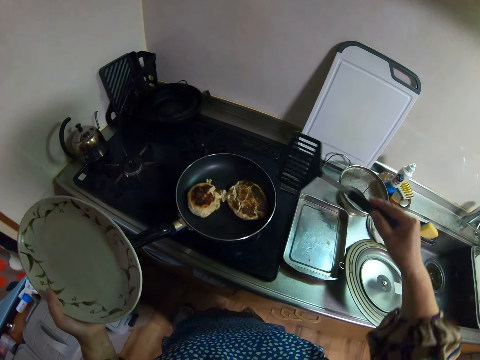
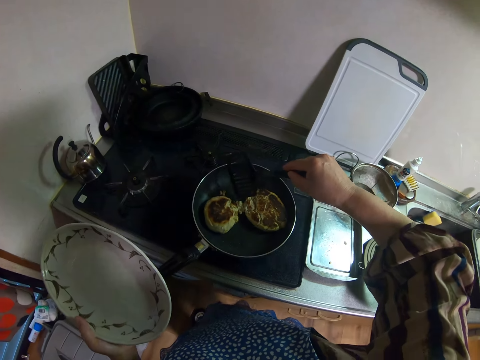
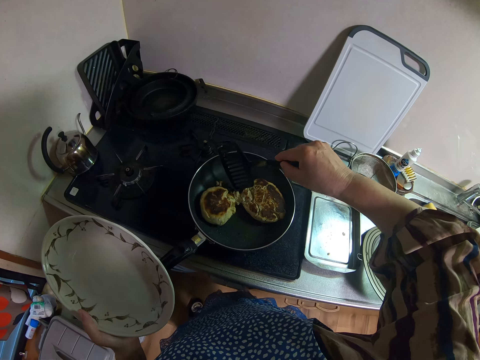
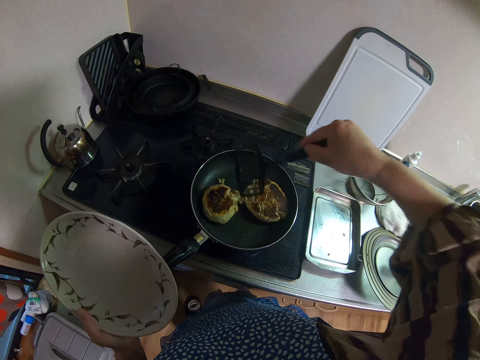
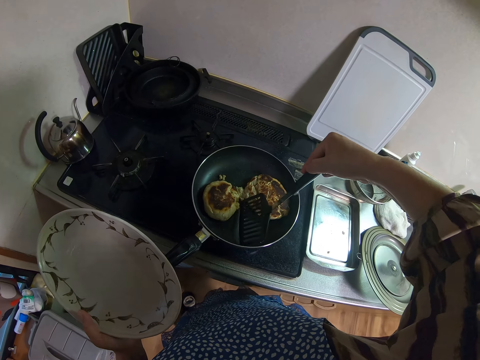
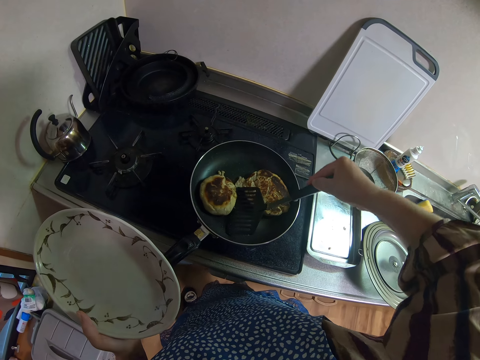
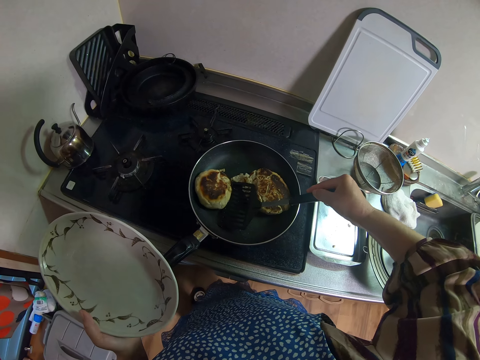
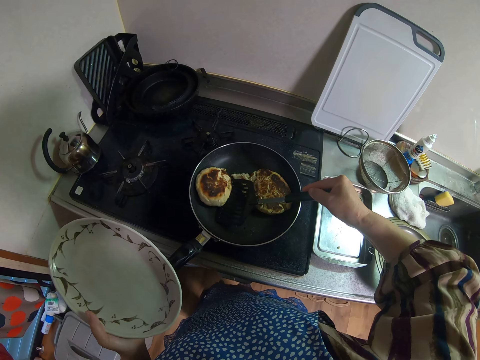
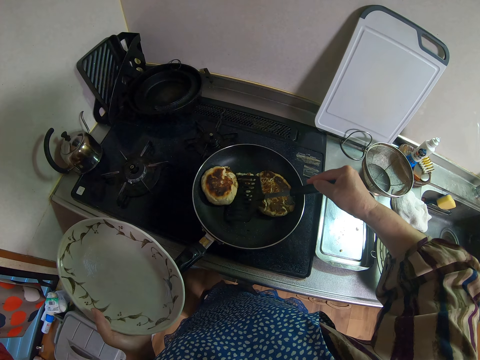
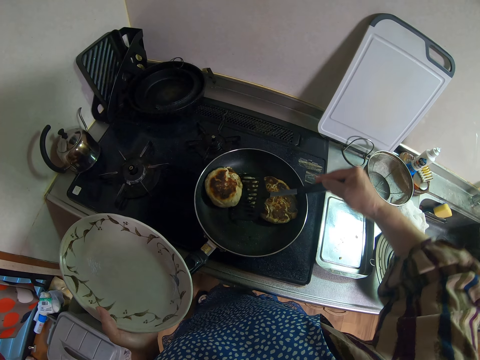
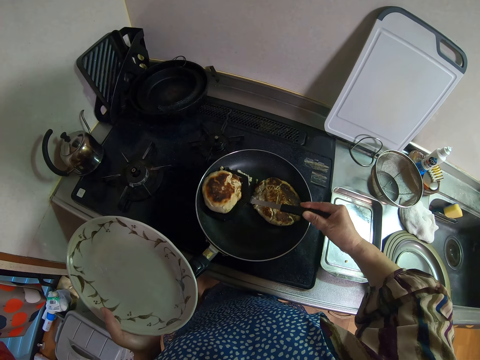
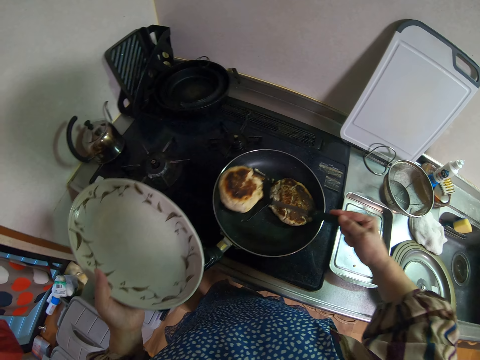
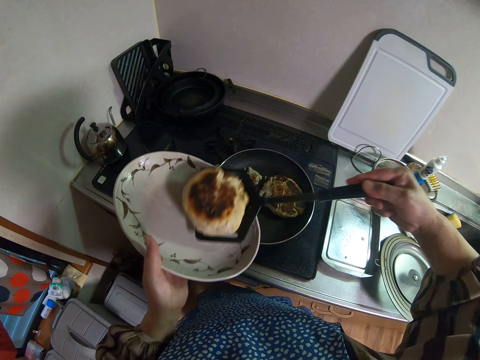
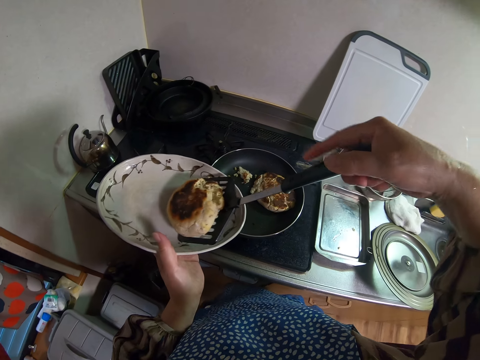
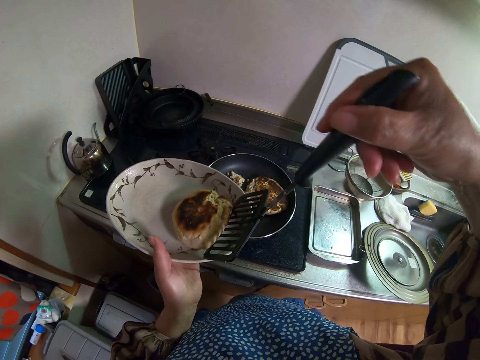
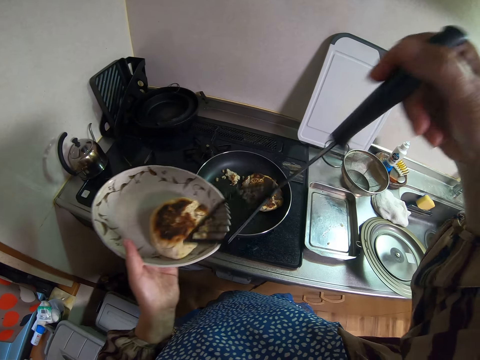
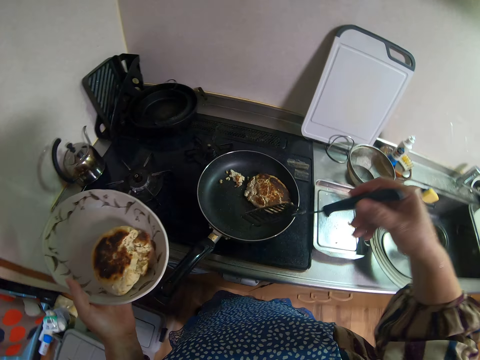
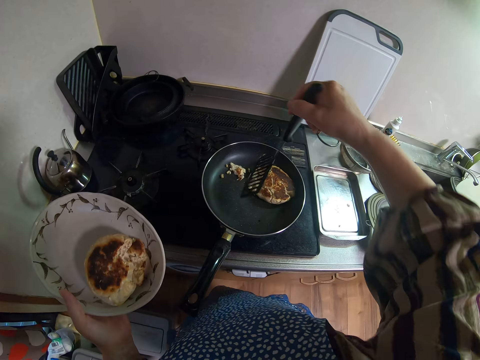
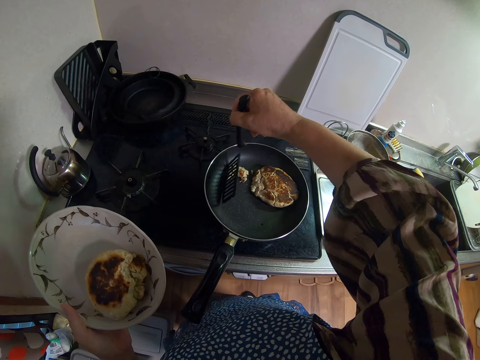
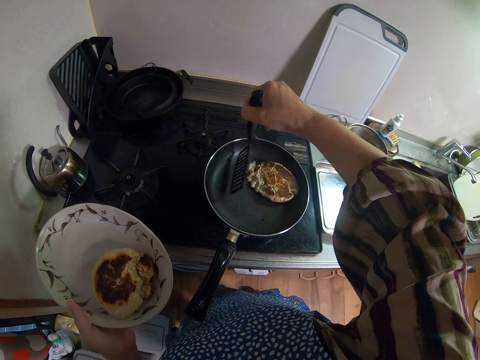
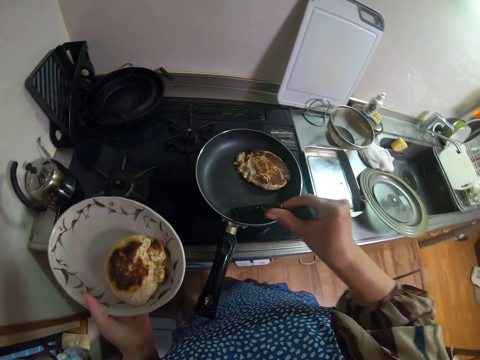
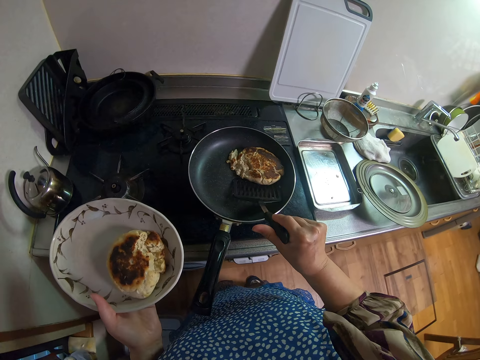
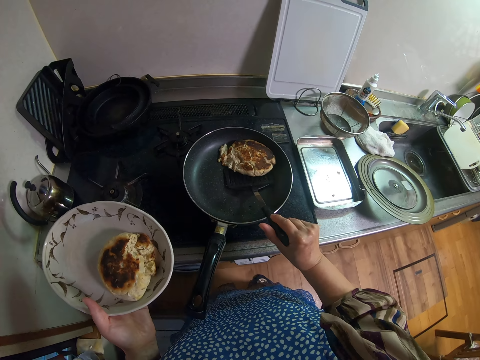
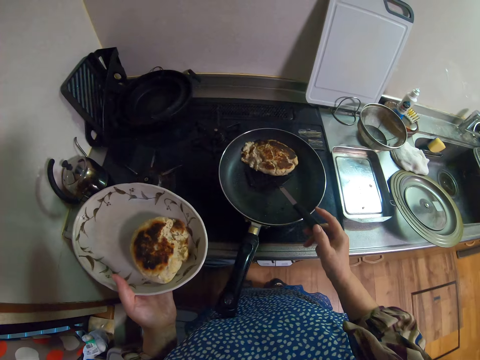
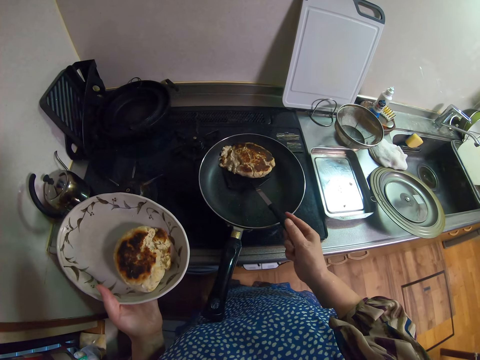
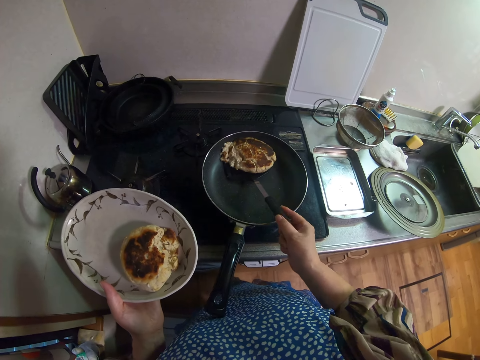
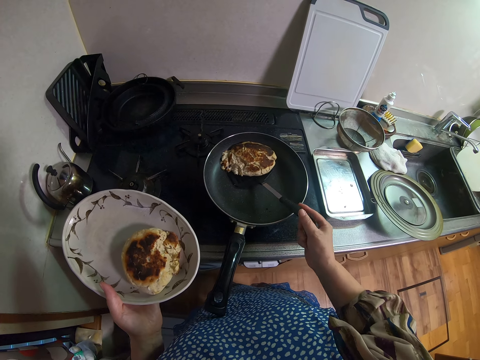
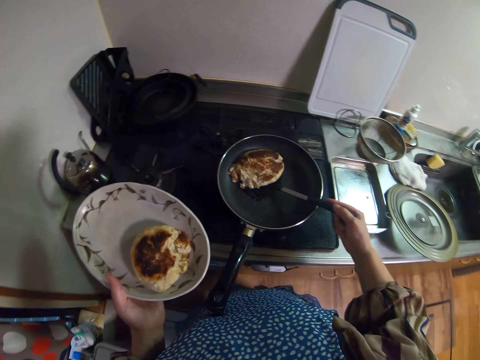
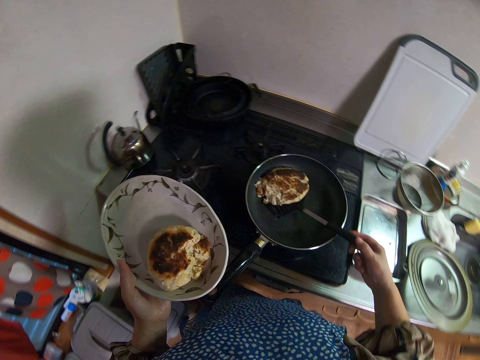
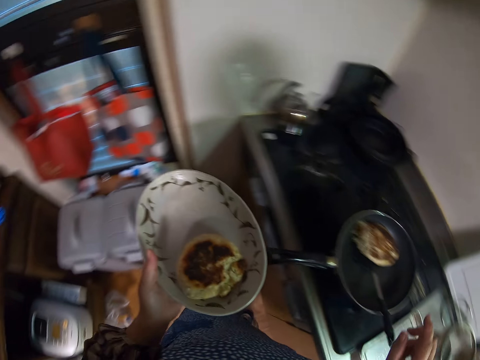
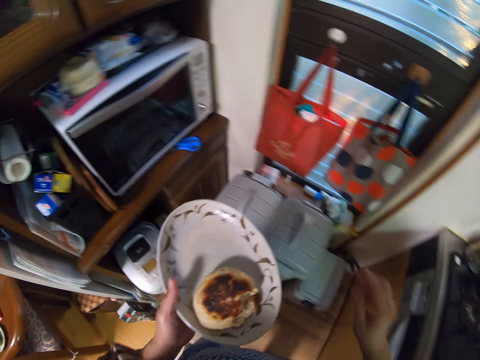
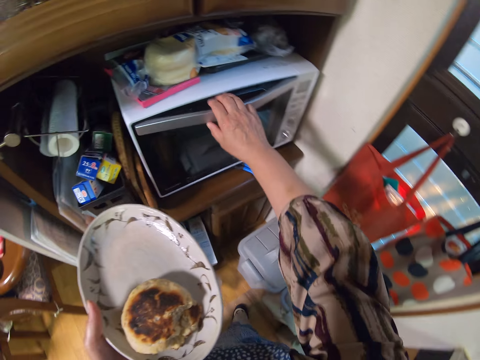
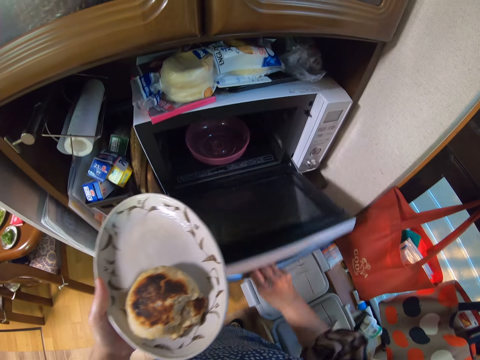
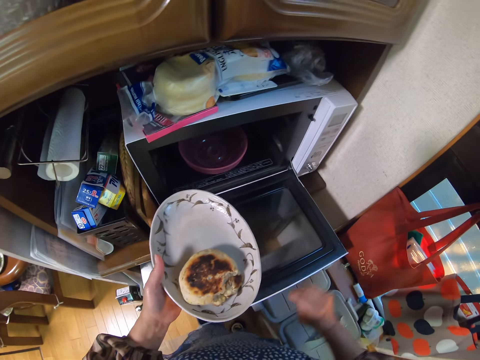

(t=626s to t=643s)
The camera wearer picks up the turner or serving spoon on the tray with her right hand. She picks up the dough or skon in the frying pan with the turner. She places the dough in the plate. She adjusts the dough in the frying pan. She scoops the skon with the serving spoon. She moves the dough in the frying pan with the turner. She removes her hand from the serving spoon. She opens a microwave with her right hand.

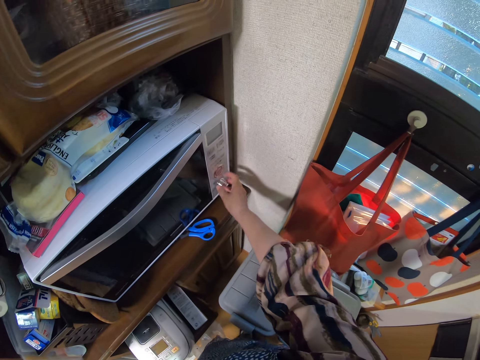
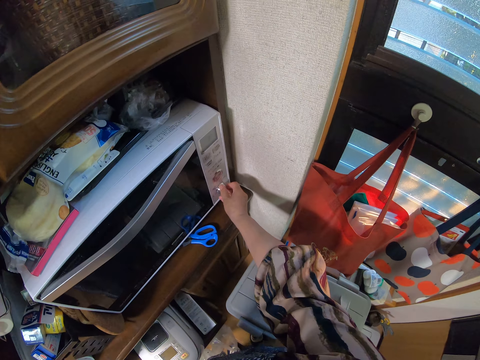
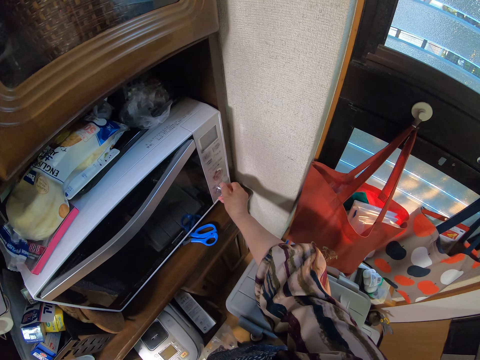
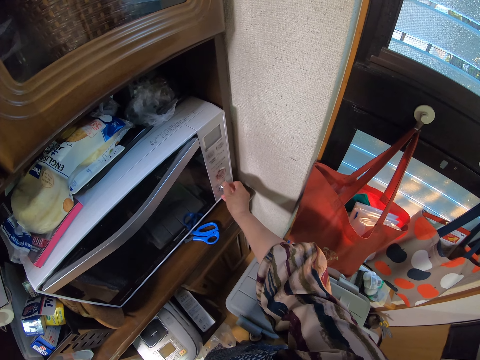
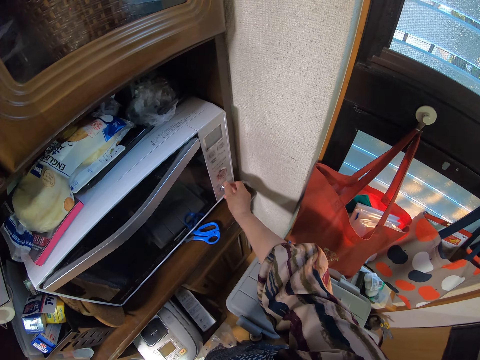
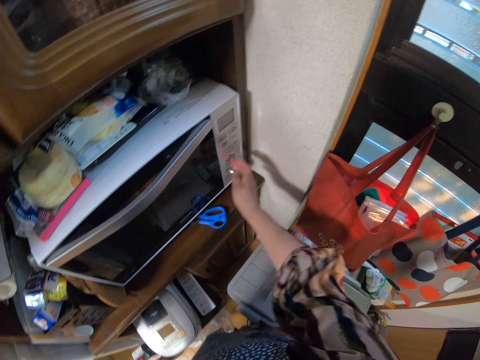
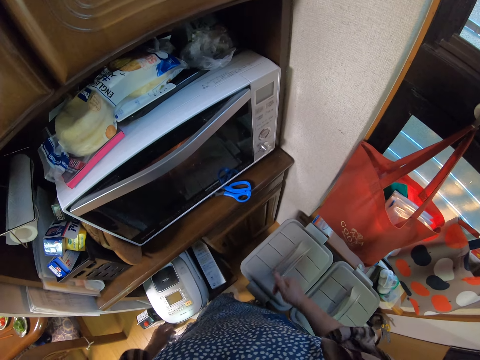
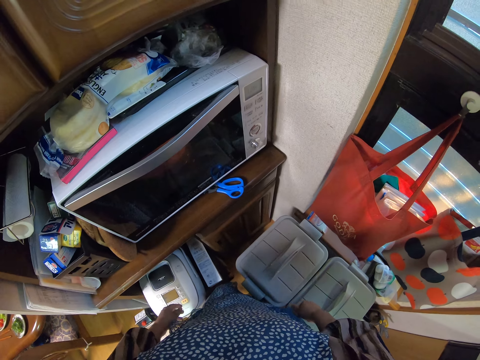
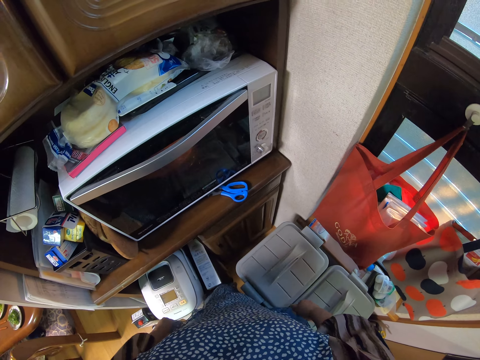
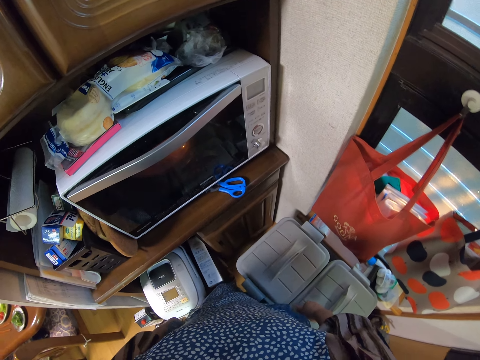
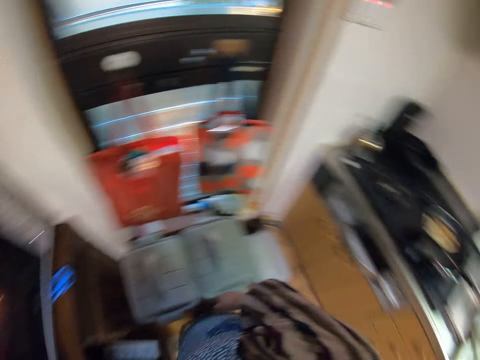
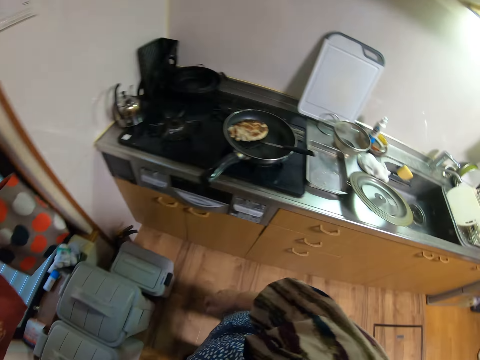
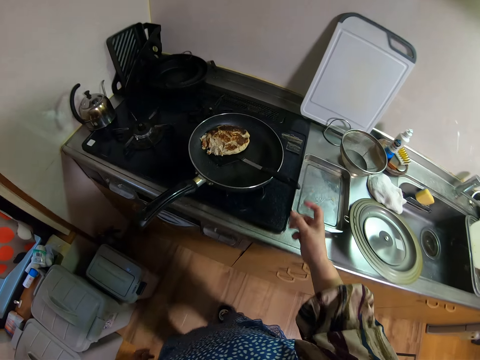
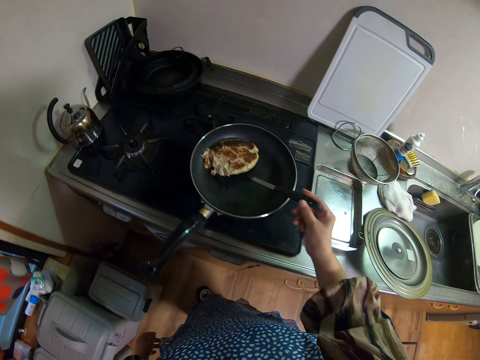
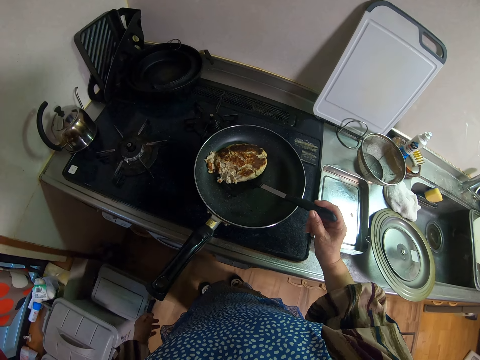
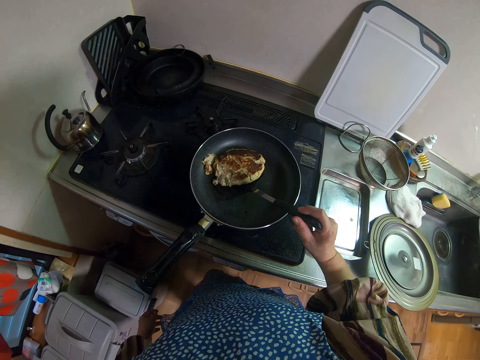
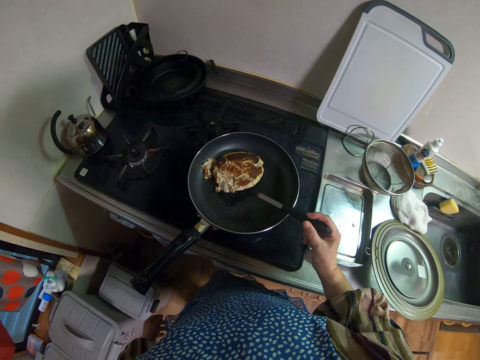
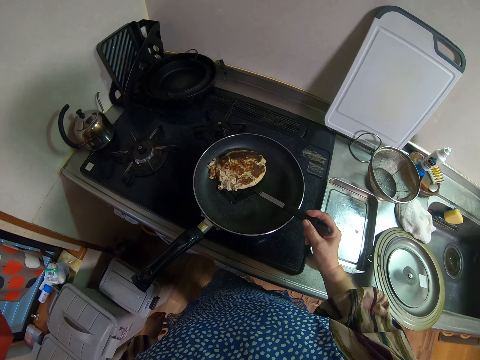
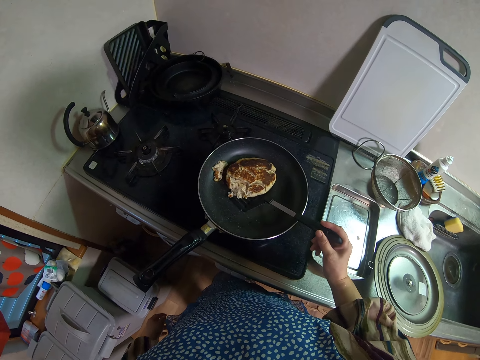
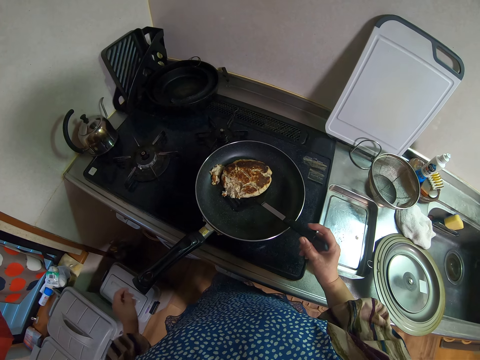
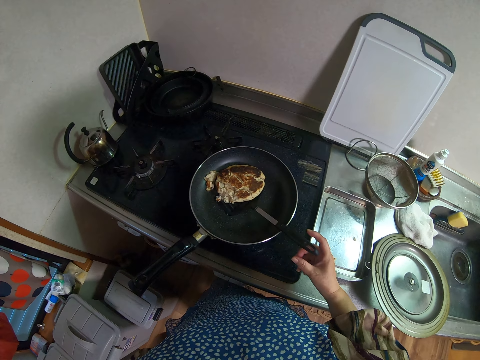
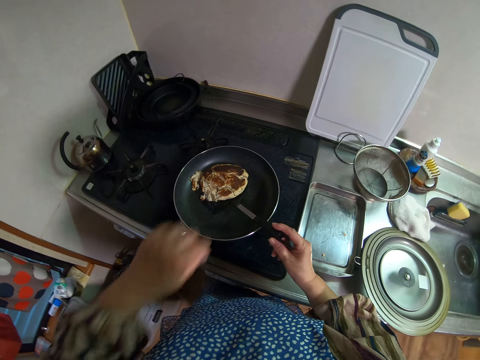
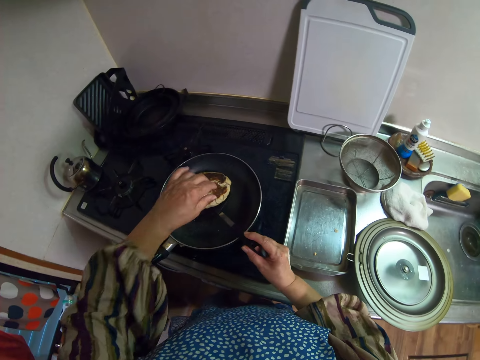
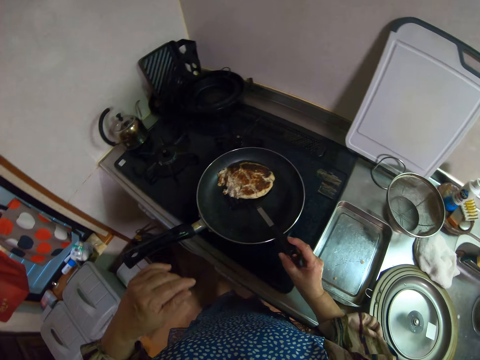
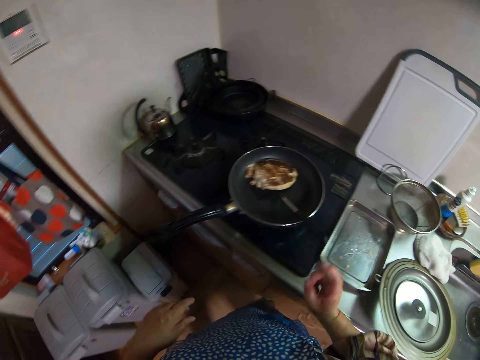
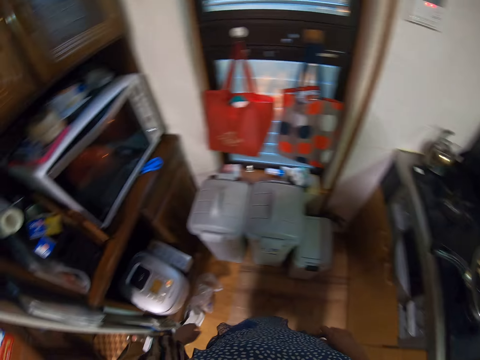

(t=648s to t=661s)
The camera wearer increases the heat speed of the oven. She stares at the oven. She looks around. She holds the serving spoon or turner. She stares at the skon or dough in the frying pan. She moves the dough in the frying pan with the turner. She moves her hand. She touches the dough in the frying pan with her left hand. She removes her hand from the frying pan. She looks around.
